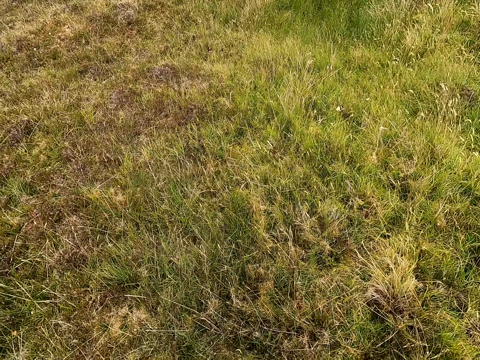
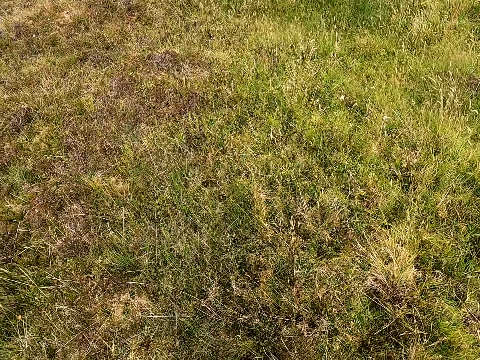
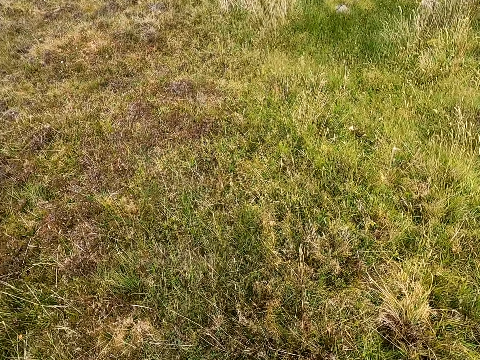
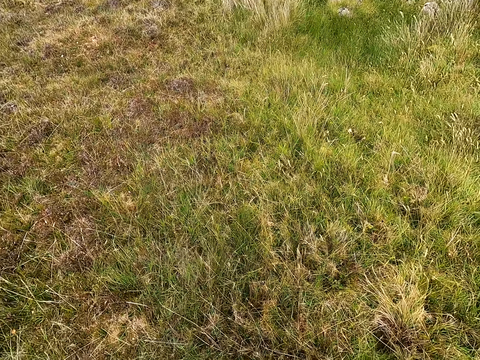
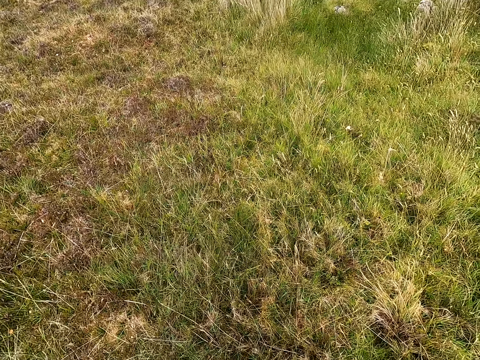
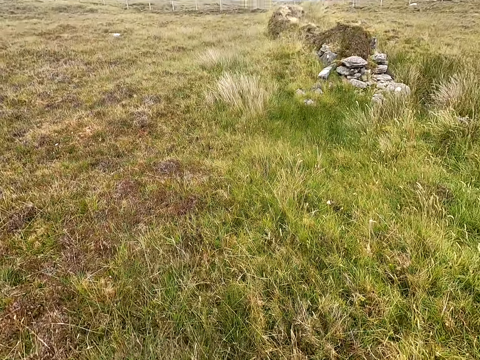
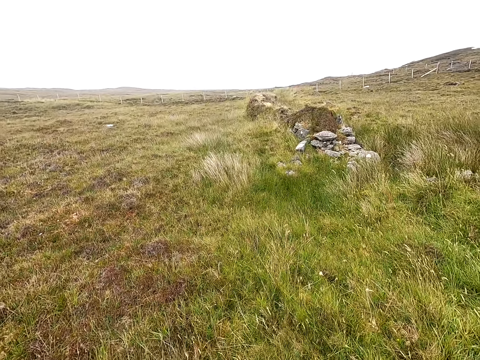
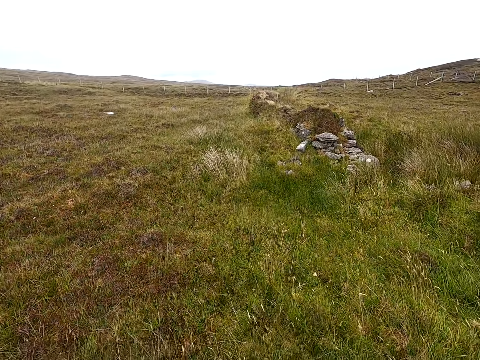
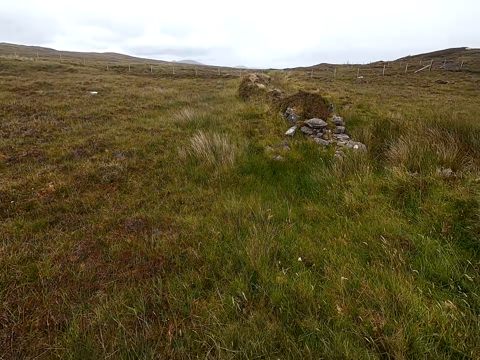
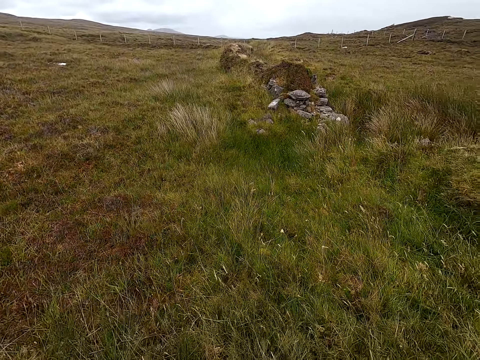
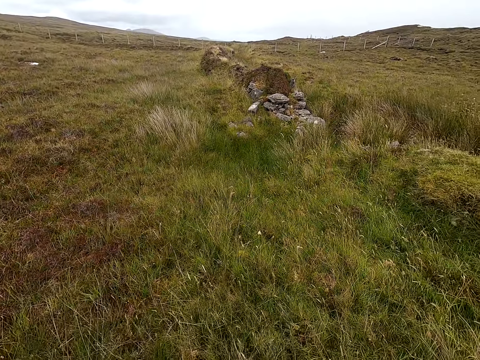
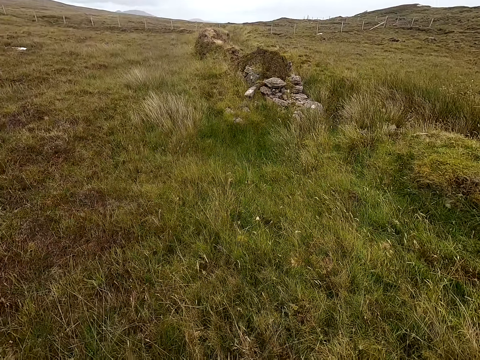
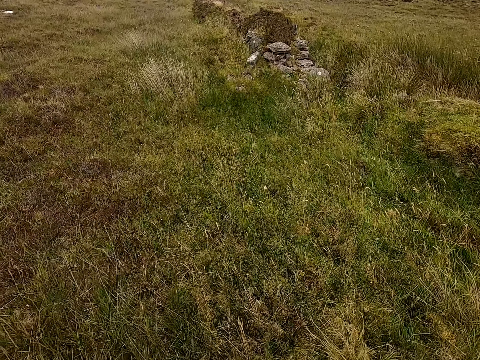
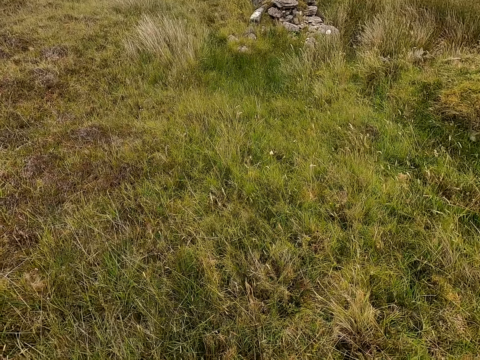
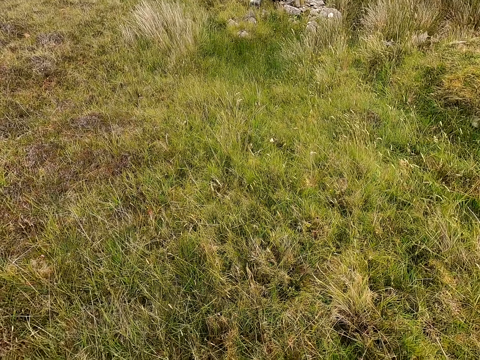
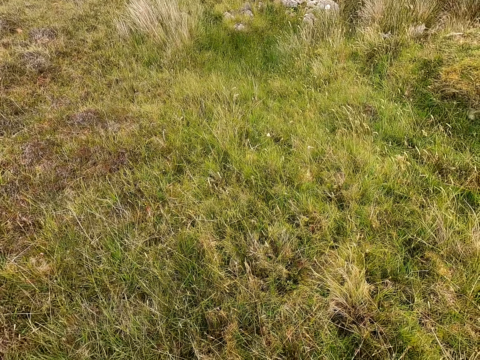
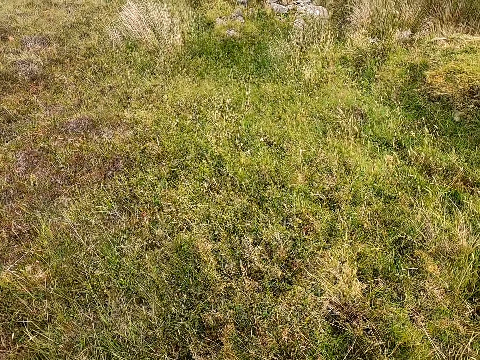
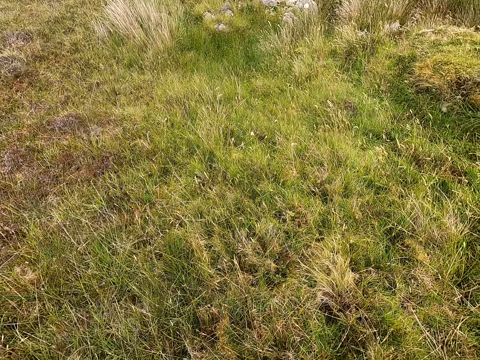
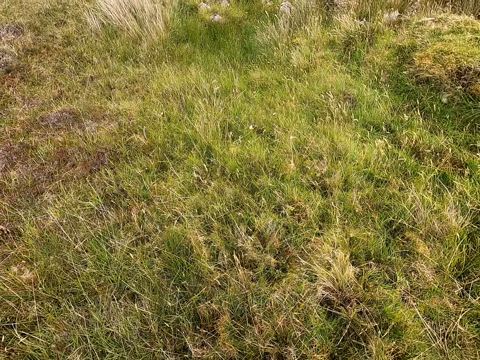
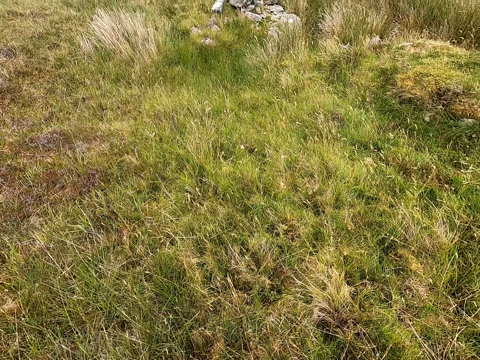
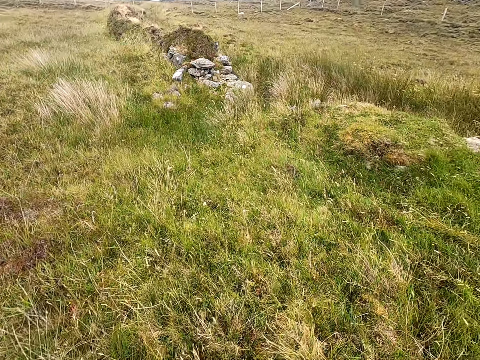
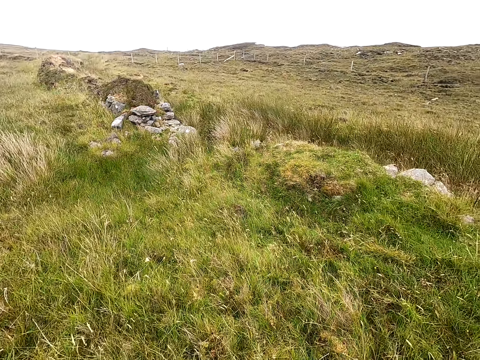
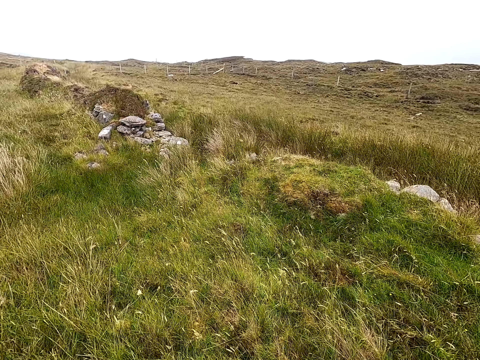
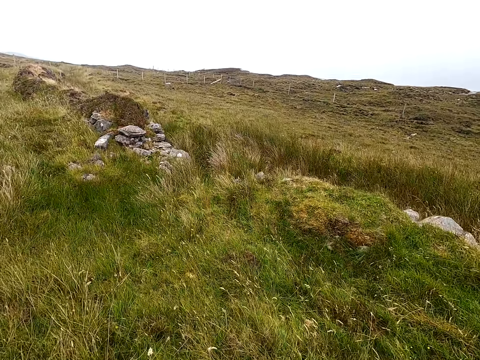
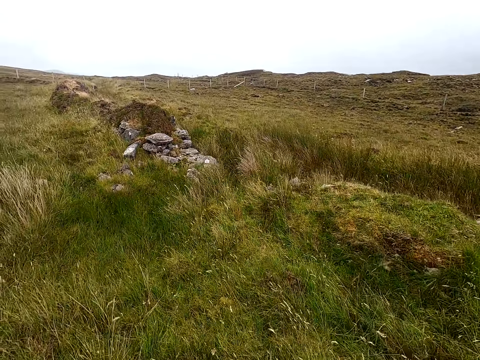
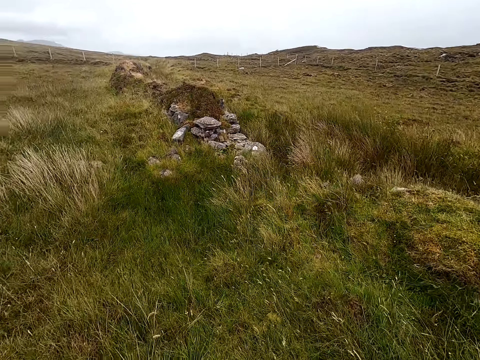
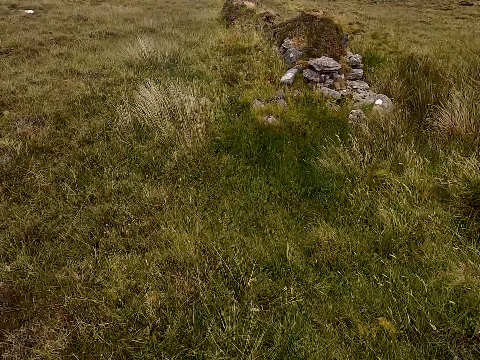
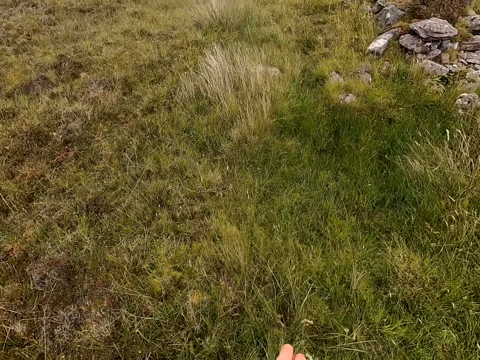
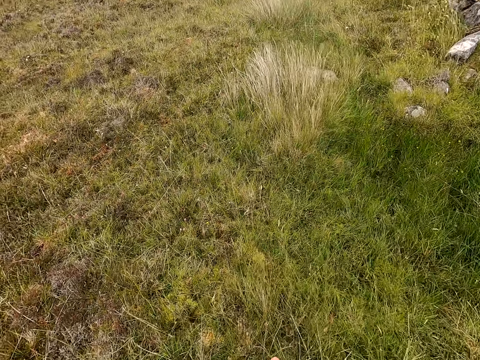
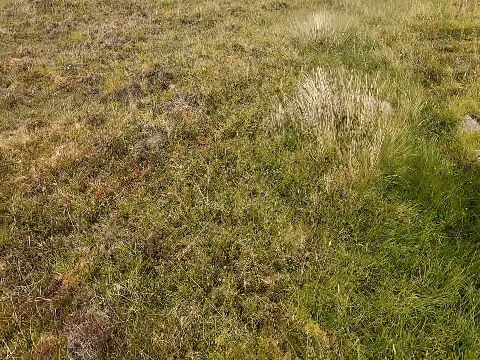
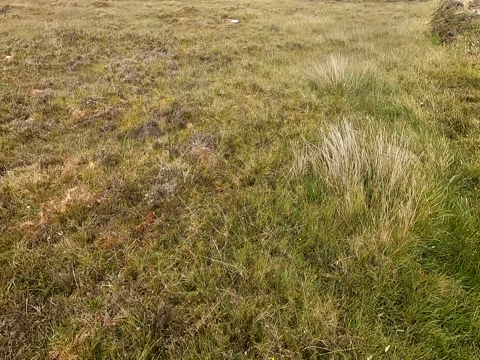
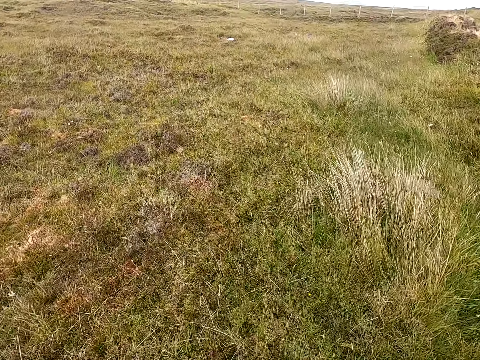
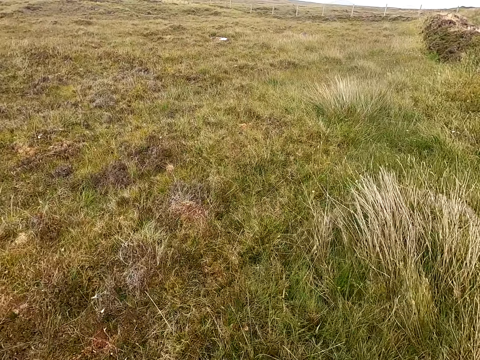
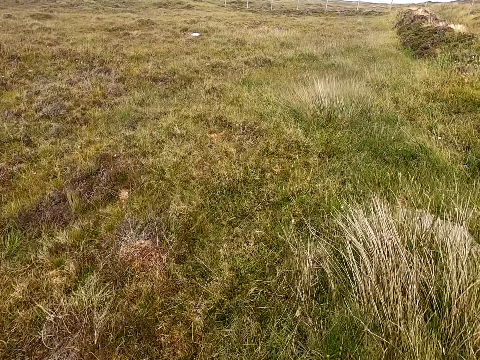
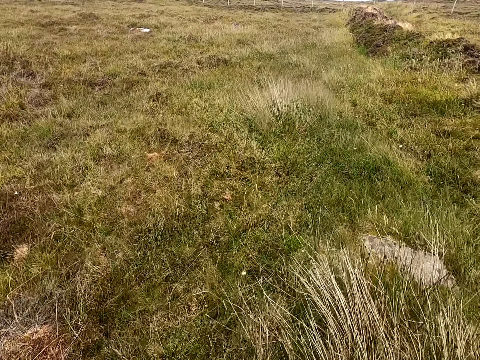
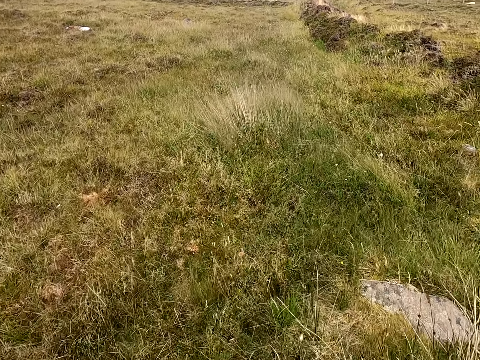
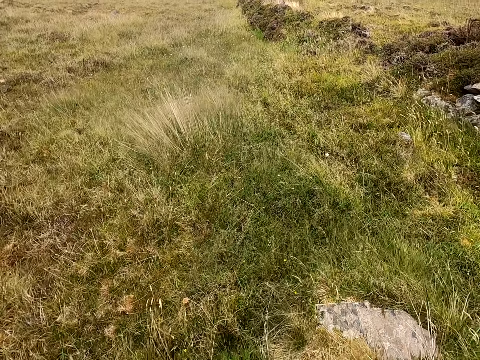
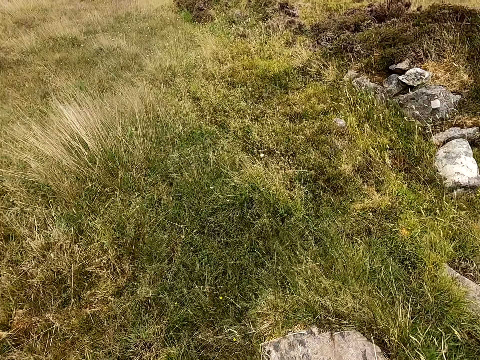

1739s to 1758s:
The camera wearer stares around the field. They walk in the field.

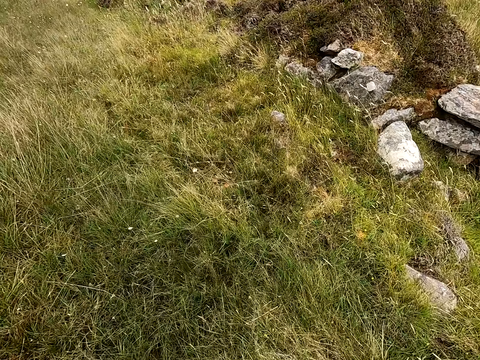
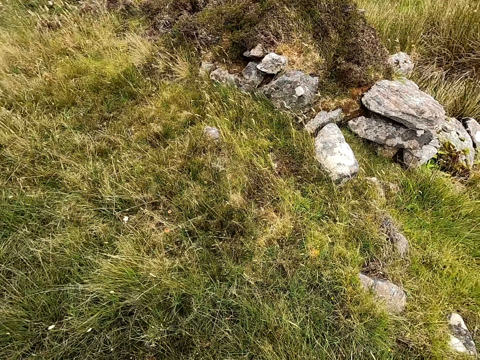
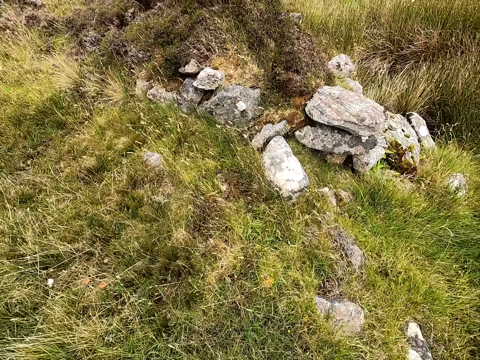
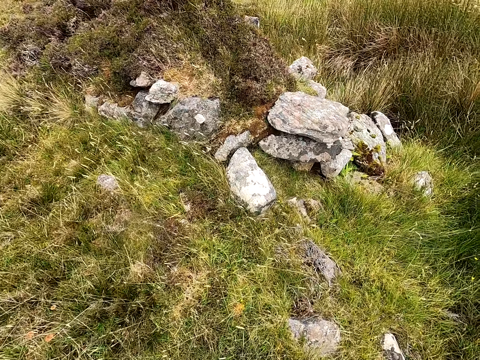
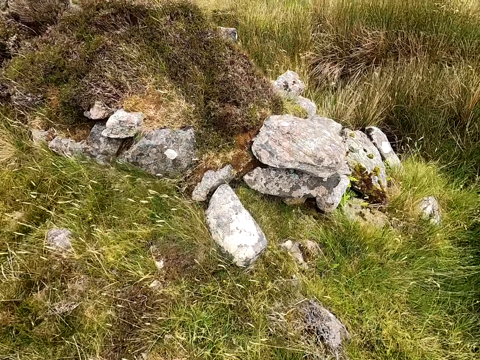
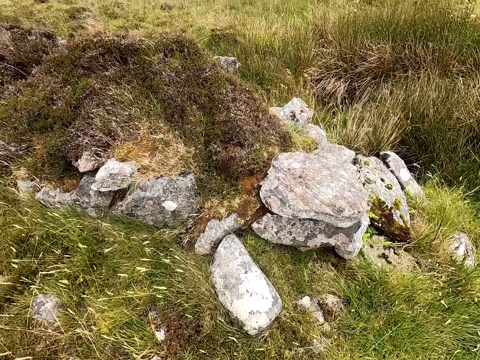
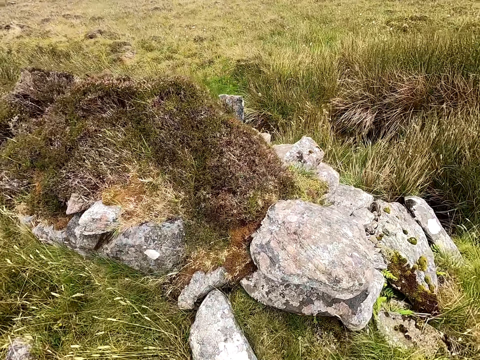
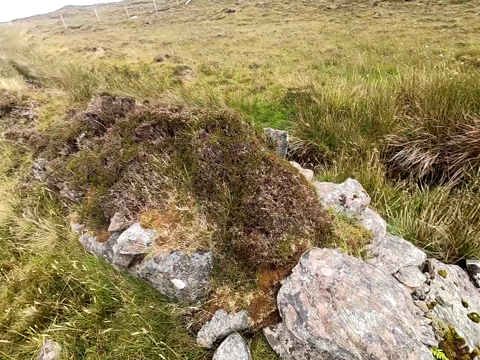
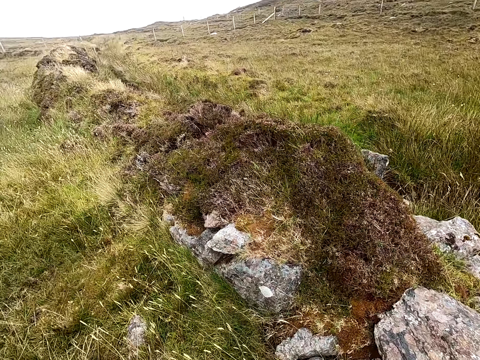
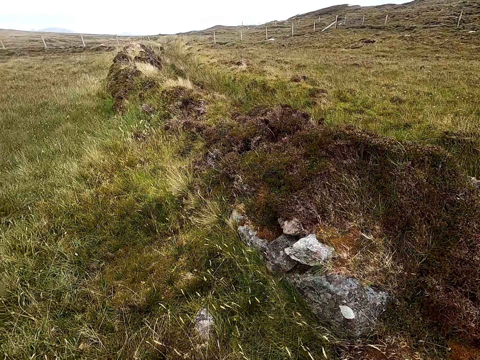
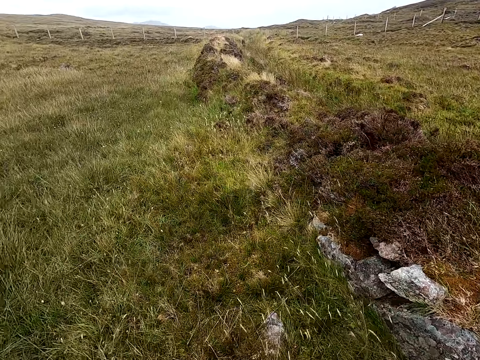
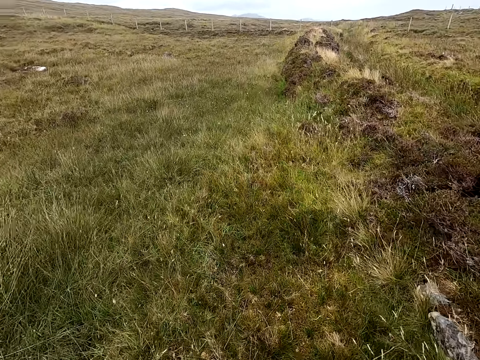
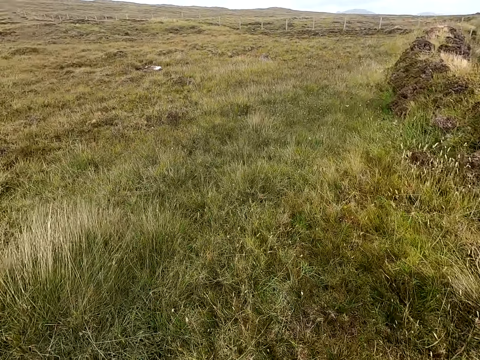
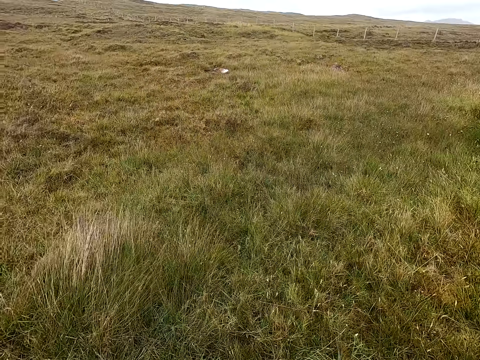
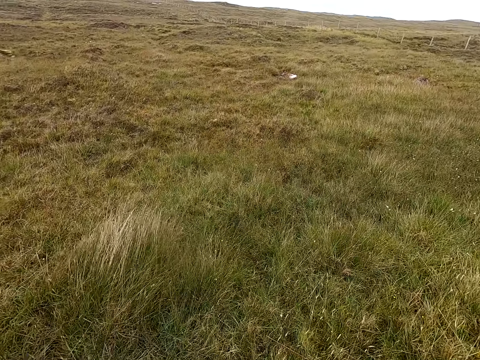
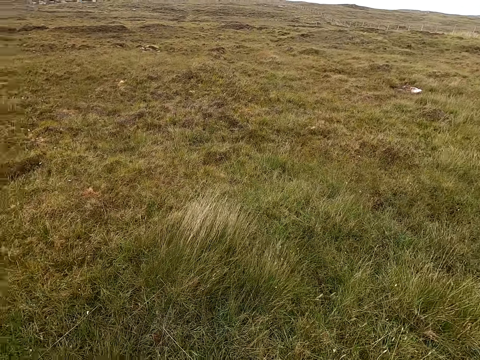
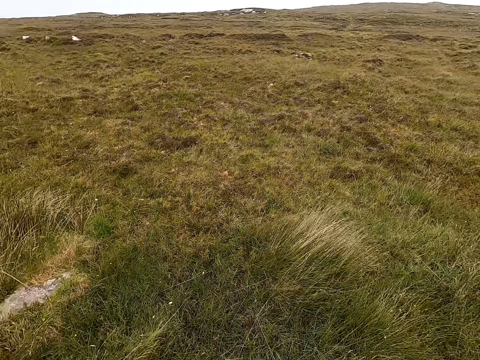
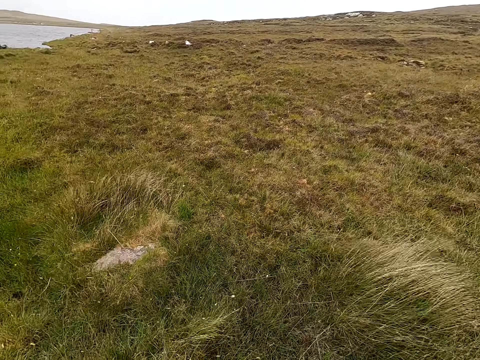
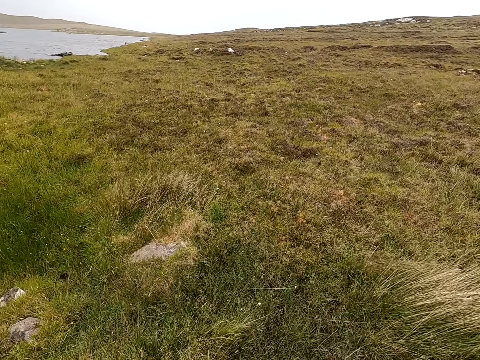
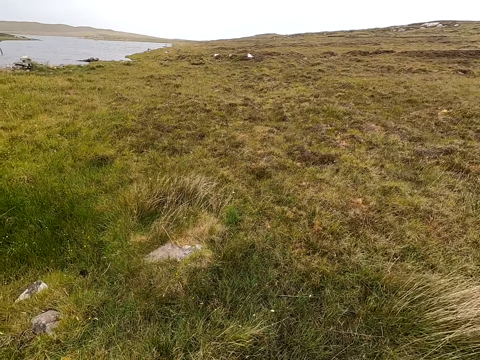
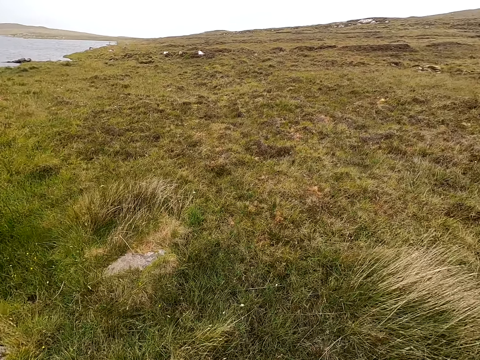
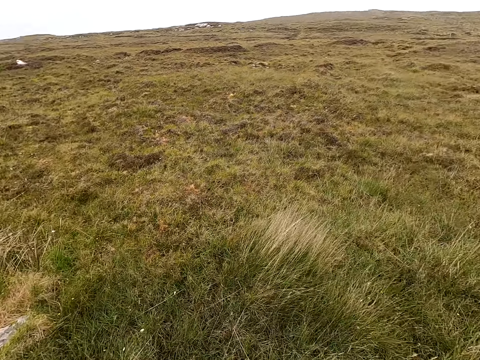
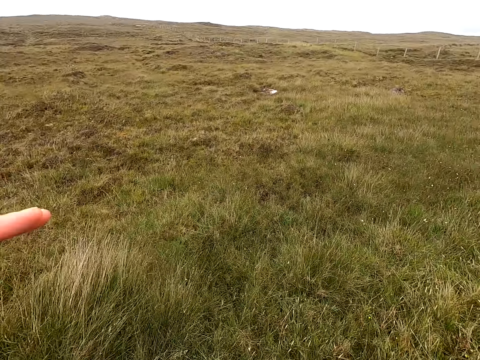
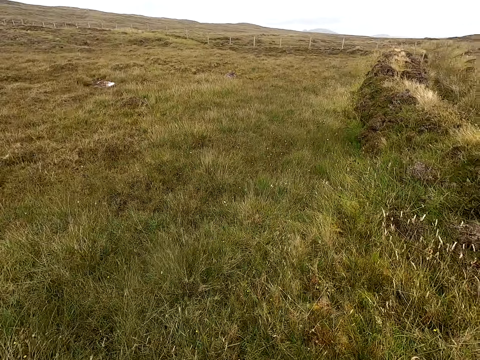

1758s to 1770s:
The camera wearer looks around. They stop walking. They stop walking again. They lift the hand up. They look around. They turn around the field.
